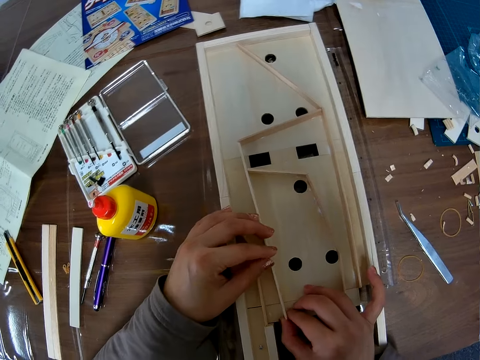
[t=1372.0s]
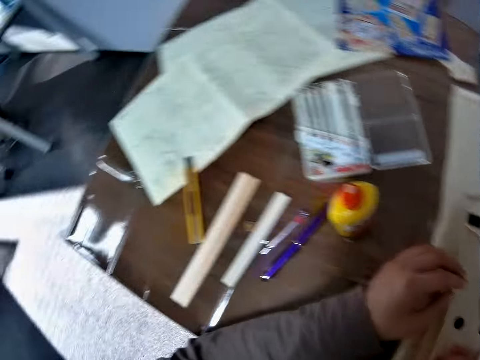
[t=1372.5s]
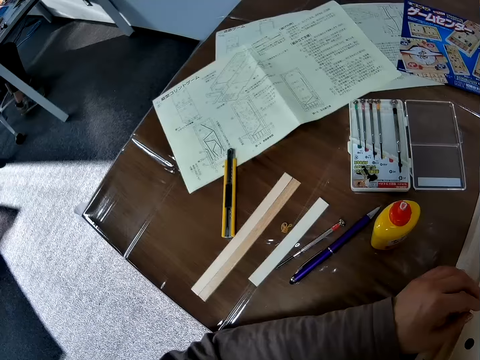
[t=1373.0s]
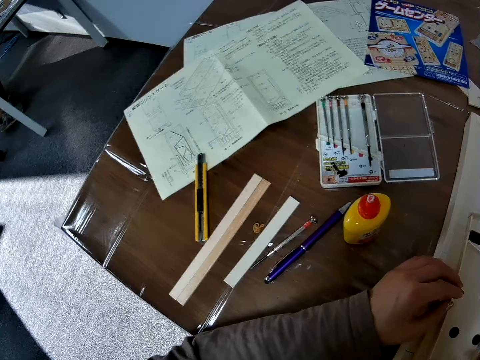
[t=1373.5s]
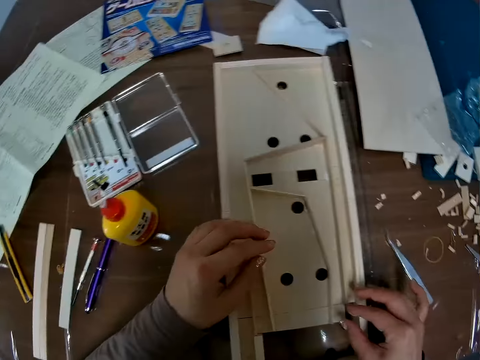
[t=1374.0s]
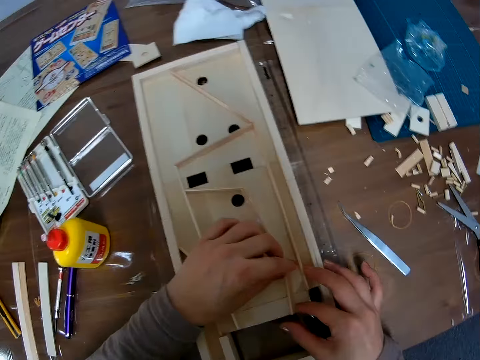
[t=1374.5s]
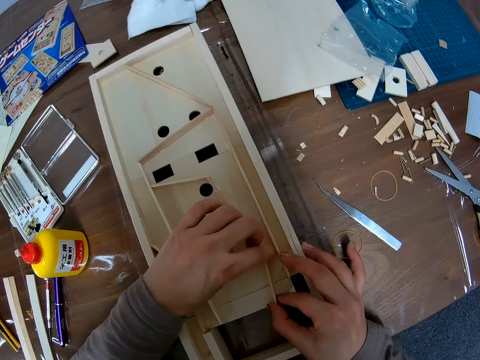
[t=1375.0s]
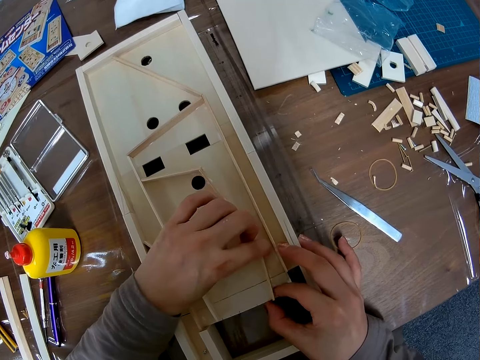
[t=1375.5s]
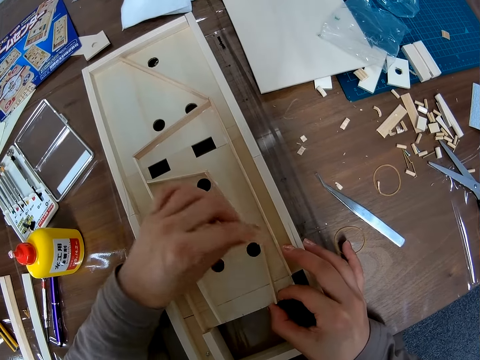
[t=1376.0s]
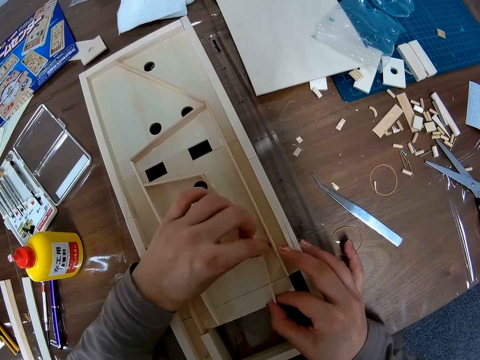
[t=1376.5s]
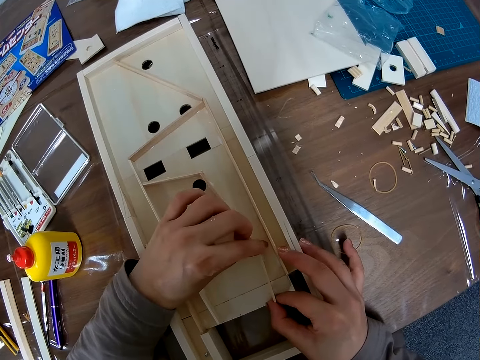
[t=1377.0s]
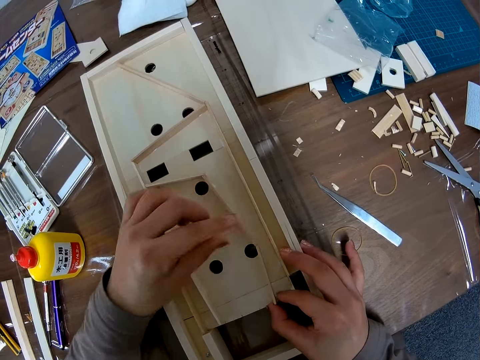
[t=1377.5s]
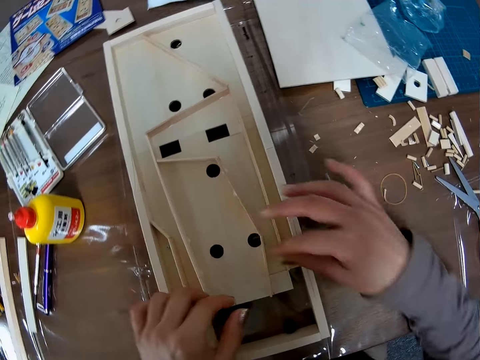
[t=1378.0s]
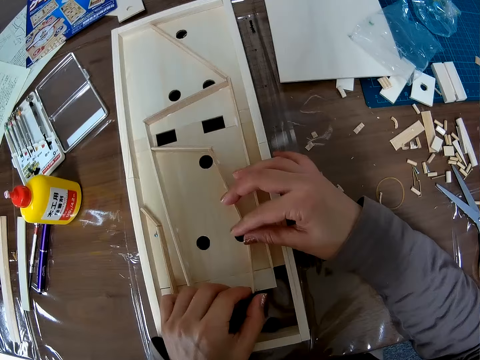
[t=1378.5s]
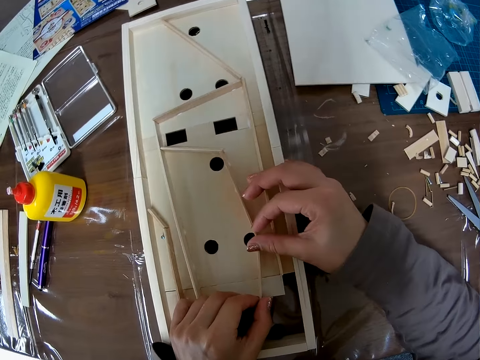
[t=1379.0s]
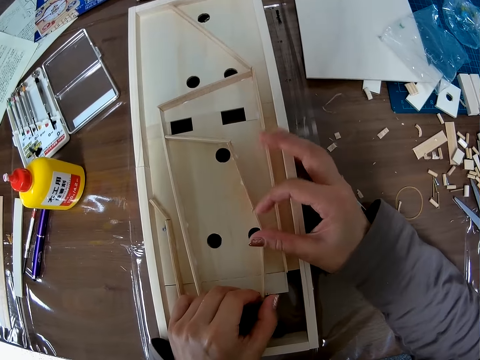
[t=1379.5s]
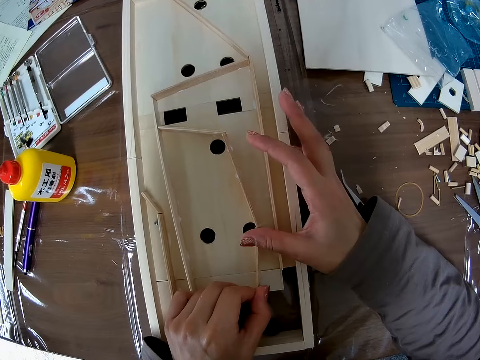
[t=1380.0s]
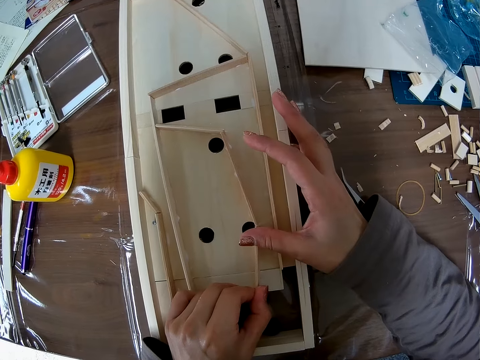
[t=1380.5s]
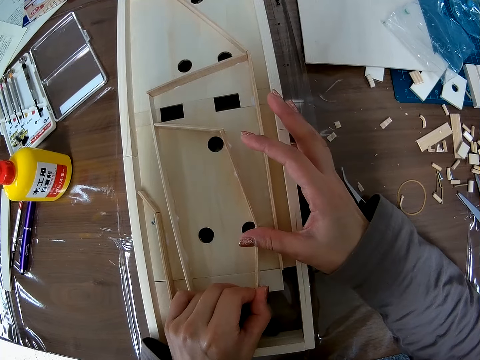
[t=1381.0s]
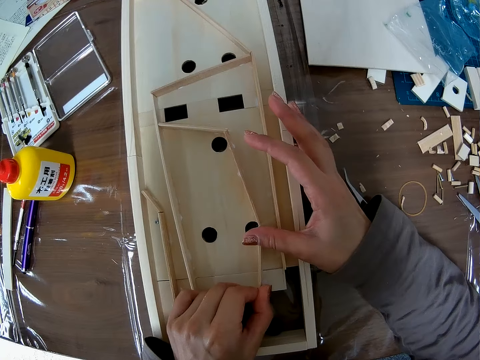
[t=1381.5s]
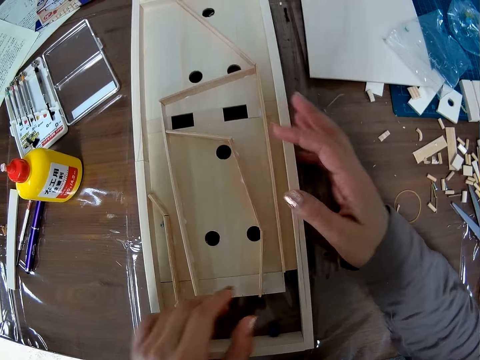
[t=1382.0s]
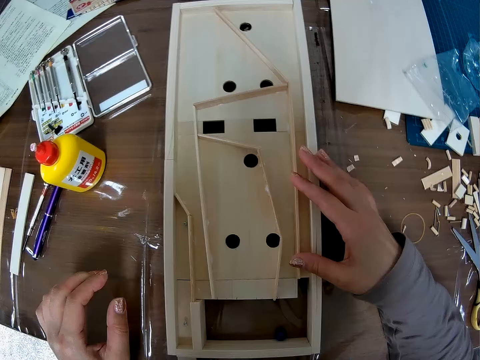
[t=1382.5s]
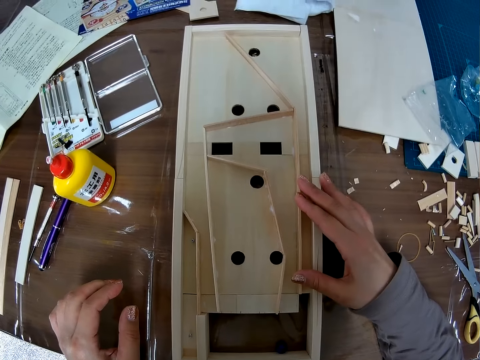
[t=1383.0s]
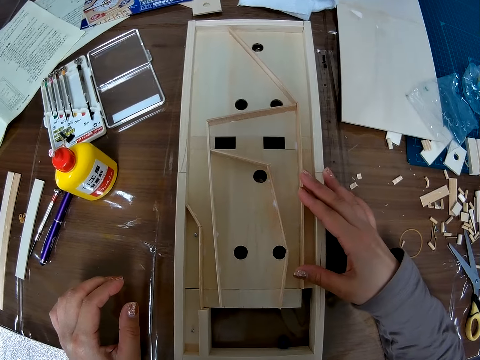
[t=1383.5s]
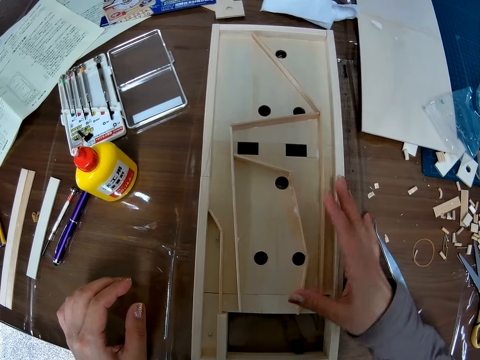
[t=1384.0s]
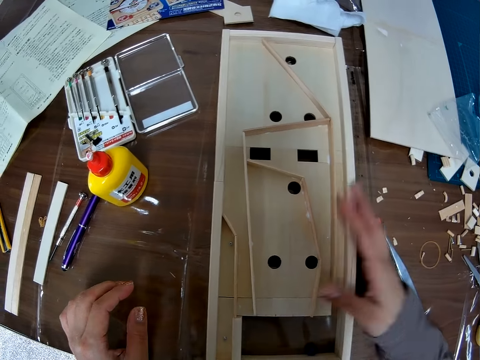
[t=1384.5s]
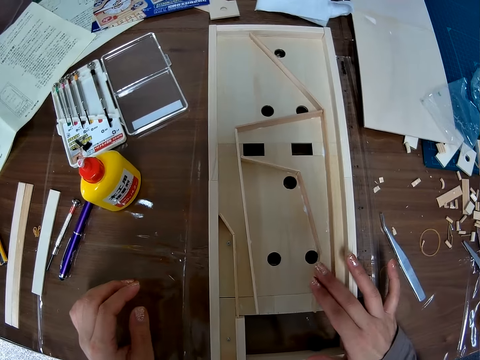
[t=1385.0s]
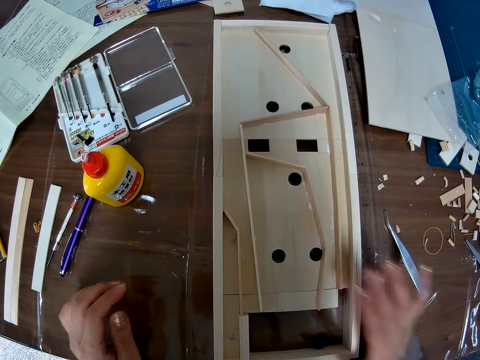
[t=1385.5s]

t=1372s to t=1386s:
The camera wearer stares at the pinball. They hold the pinball. They adjust the wood in an assembled wood. They hold the pinball. They stare at the pinball. They put a hand on the assembled wood. They hold the pinball.

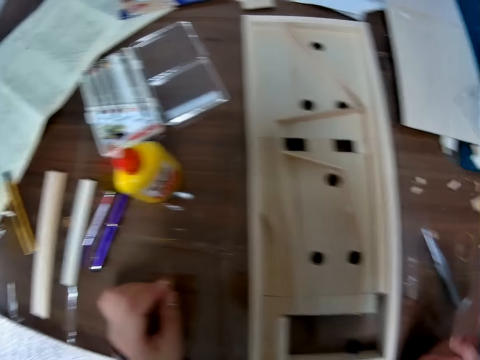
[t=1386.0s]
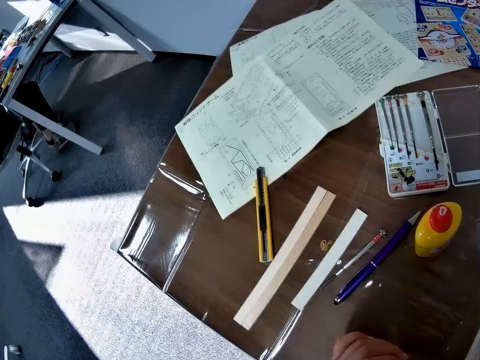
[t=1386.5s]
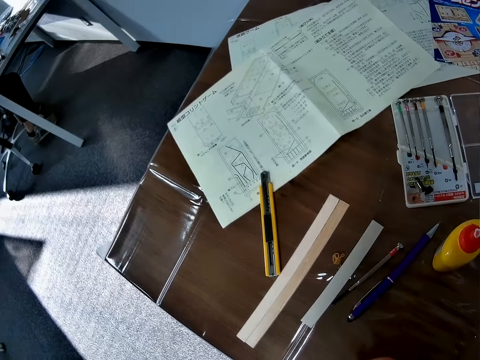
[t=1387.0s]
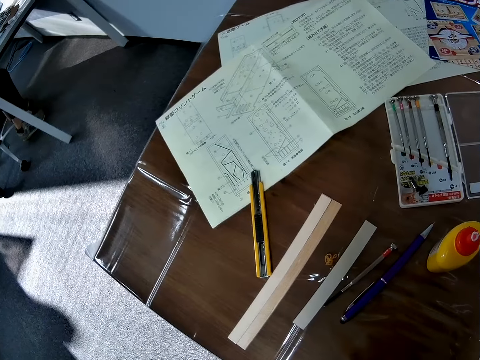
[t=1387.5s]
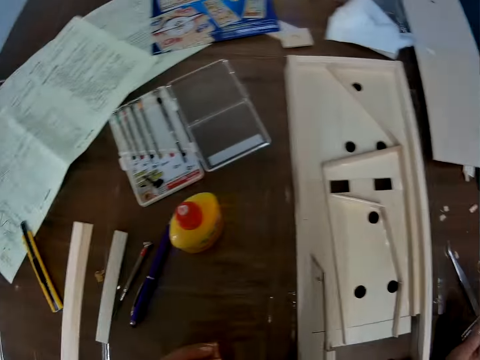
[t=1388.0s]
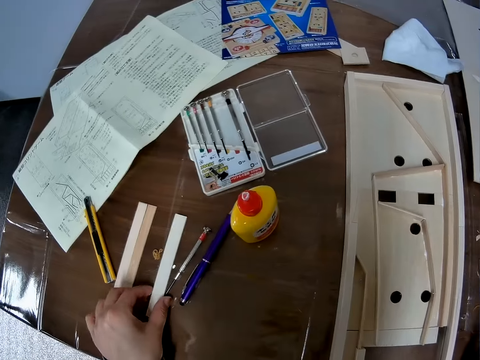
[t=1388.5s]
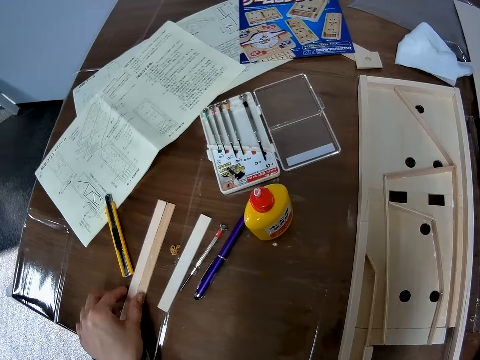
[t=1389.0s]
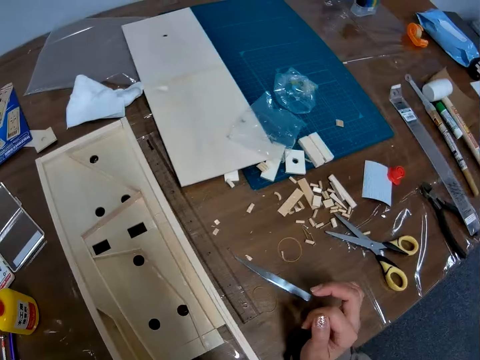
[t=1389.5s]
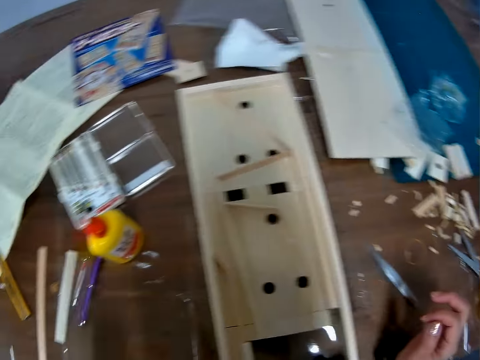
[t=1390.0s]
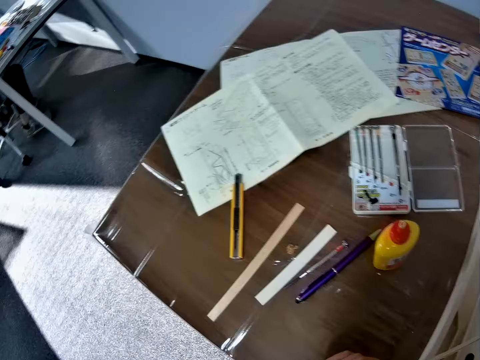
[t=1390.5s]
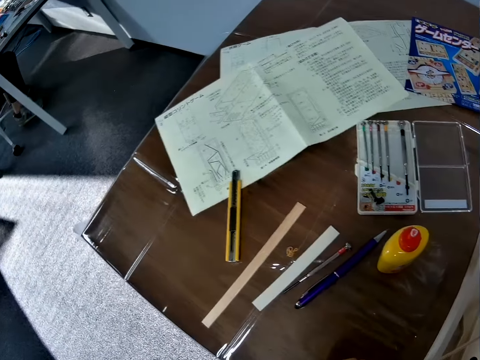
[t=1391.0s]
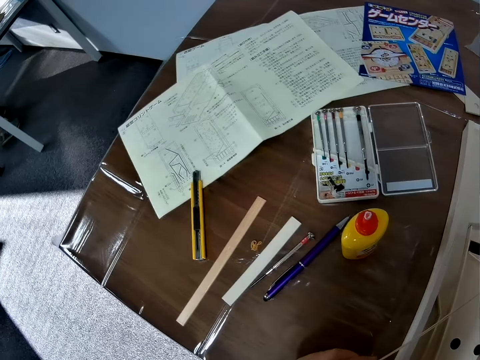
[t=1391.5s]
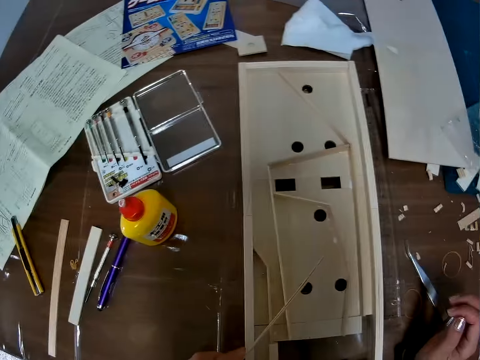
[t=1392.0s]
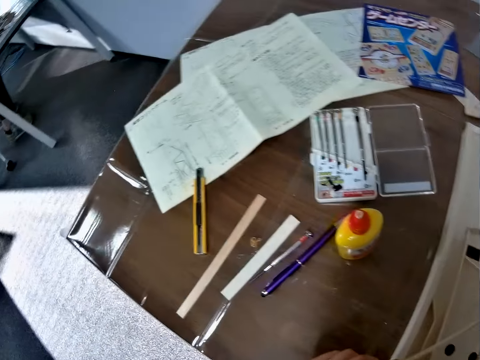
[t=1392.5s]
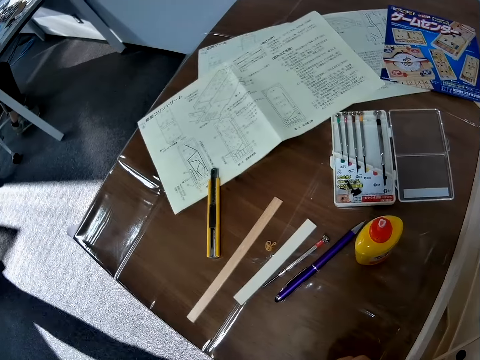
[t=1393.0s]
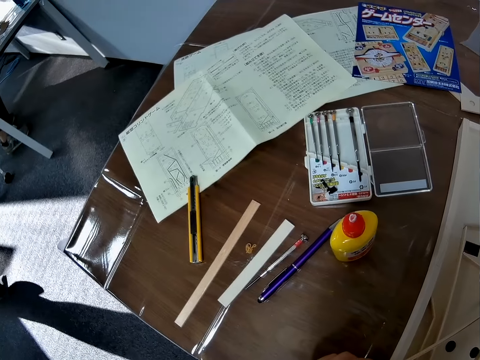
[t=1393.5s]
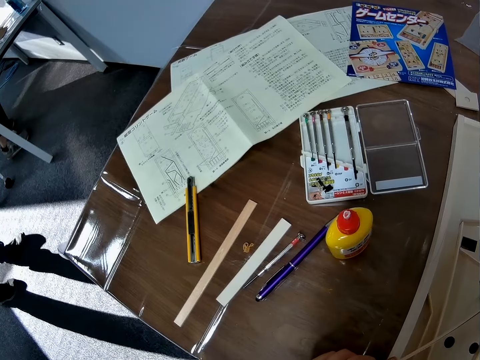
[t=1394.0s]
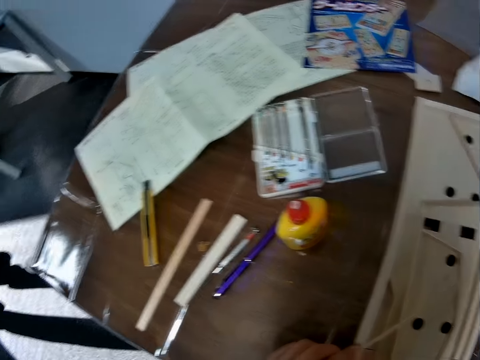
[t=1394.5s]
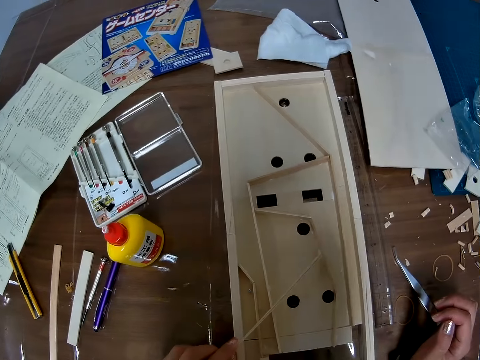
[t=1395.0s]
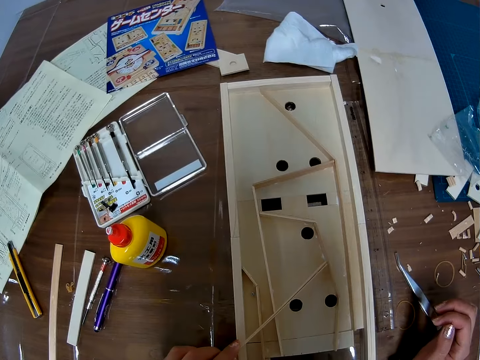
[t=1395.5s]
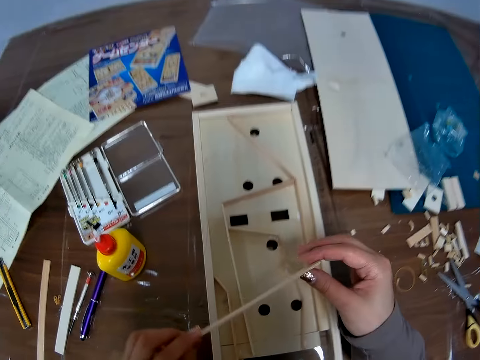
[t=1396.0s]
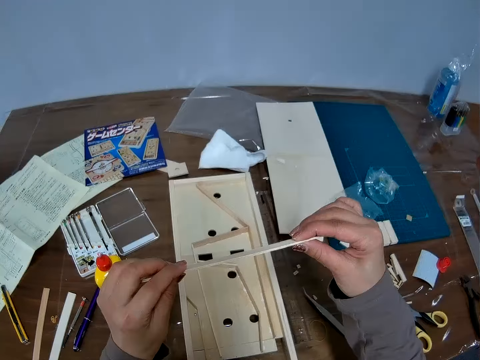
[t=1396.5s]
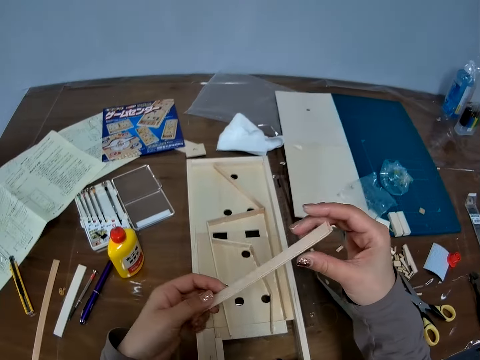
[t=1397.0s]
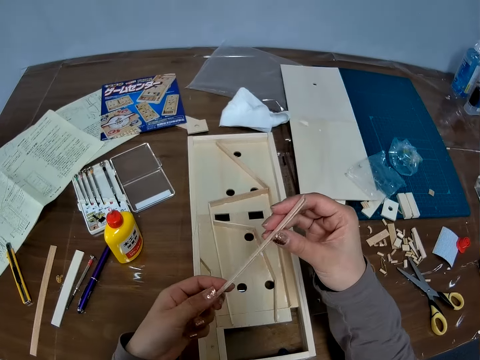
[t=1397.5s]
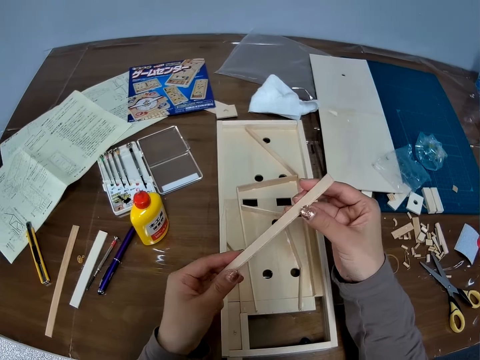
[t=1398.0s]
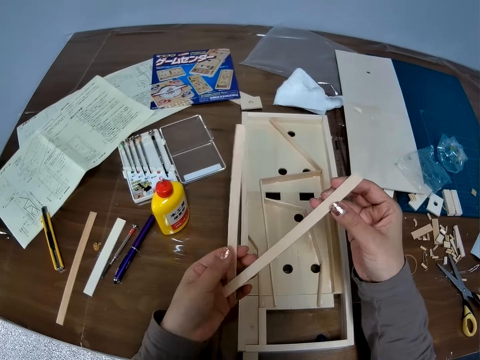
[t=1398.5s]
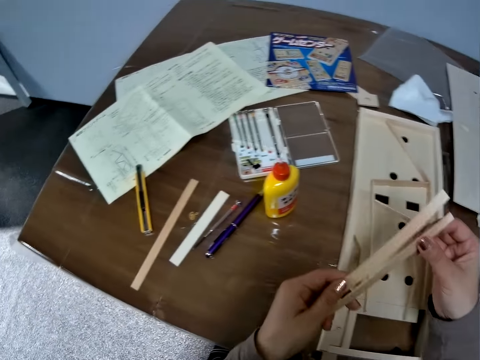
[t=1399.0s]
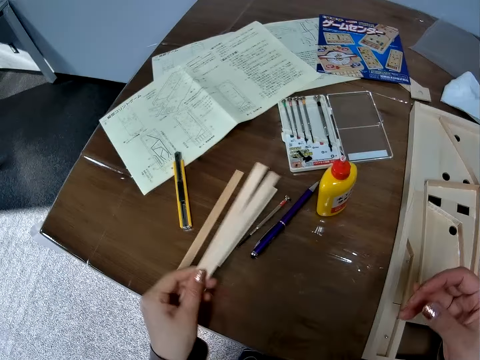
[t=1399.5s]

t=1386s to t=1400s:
The camera wearer changes direction. She touches a wood with her left hand. She holds the wood with her left hand. She places the wood on the assembled wood. A person walks. The camera wearer checks the small wood. She splits the wood into two. She holds the wood.
